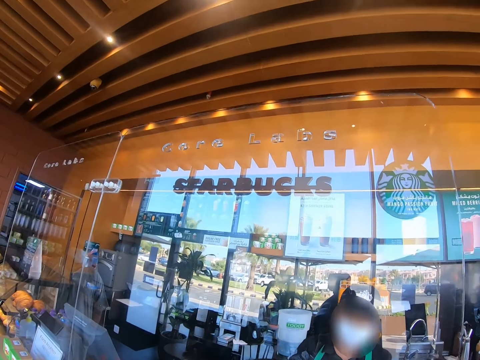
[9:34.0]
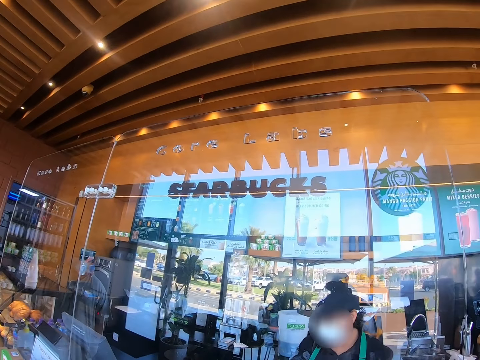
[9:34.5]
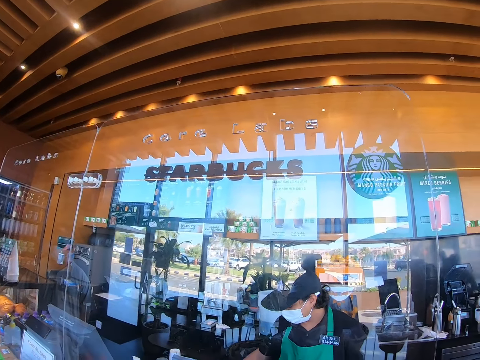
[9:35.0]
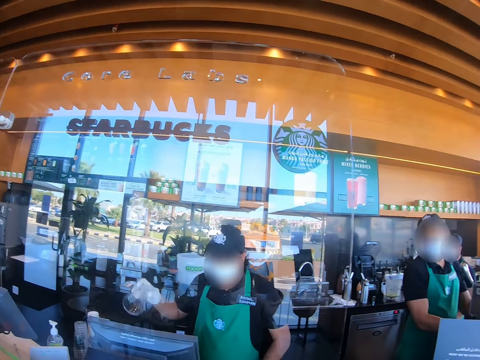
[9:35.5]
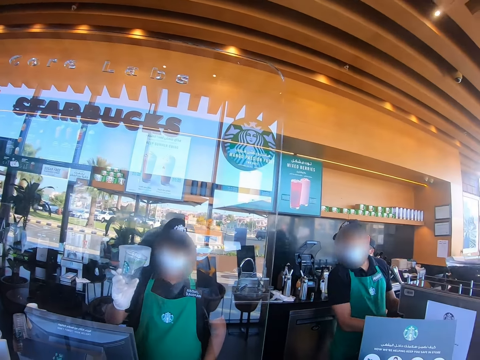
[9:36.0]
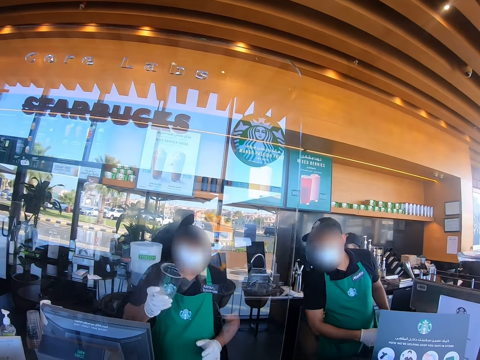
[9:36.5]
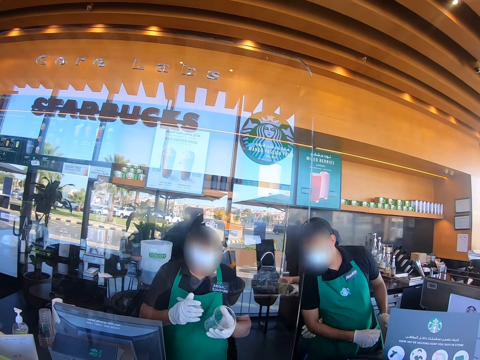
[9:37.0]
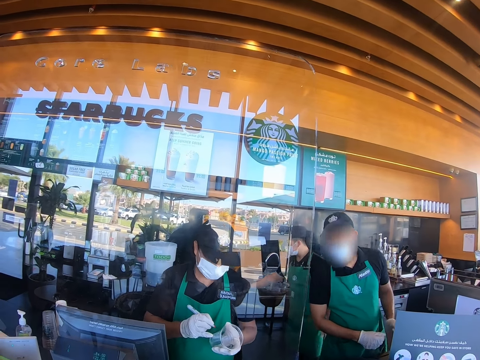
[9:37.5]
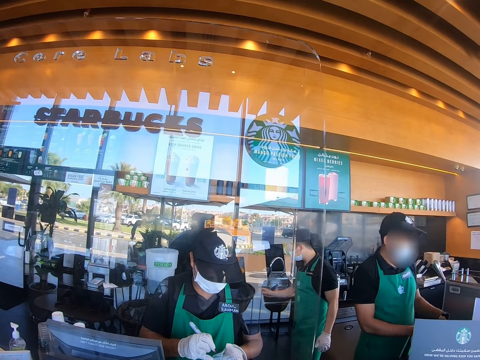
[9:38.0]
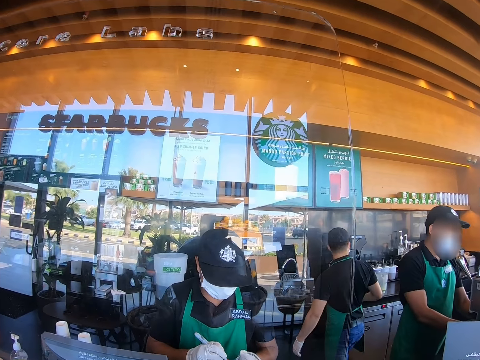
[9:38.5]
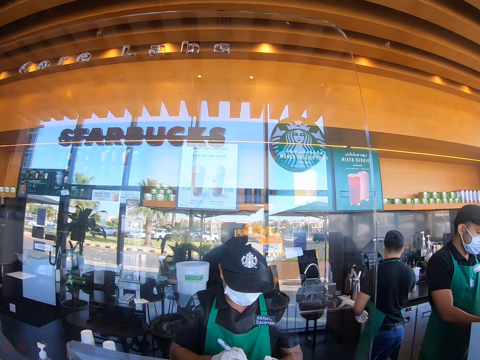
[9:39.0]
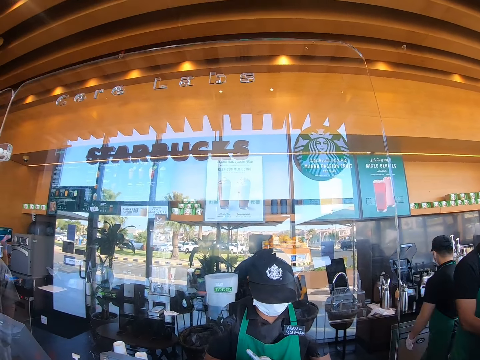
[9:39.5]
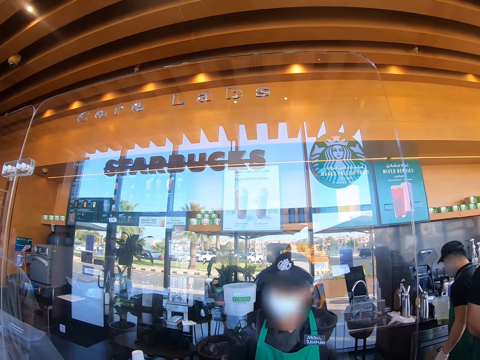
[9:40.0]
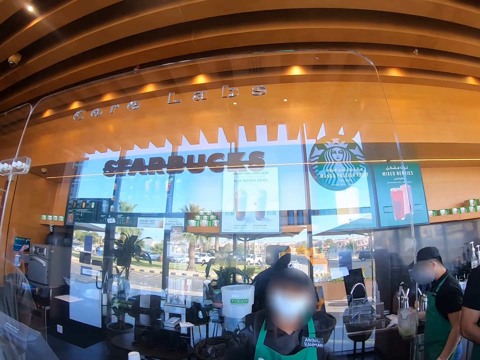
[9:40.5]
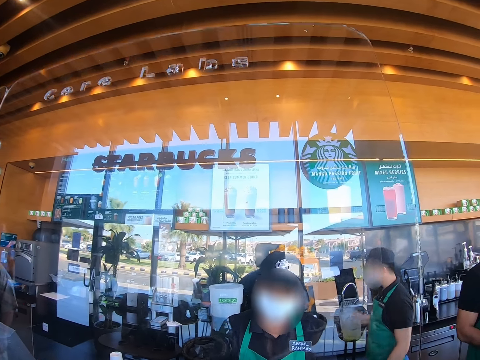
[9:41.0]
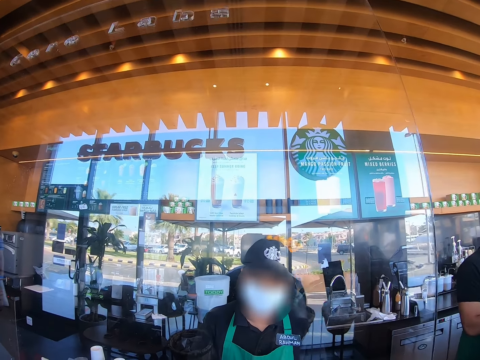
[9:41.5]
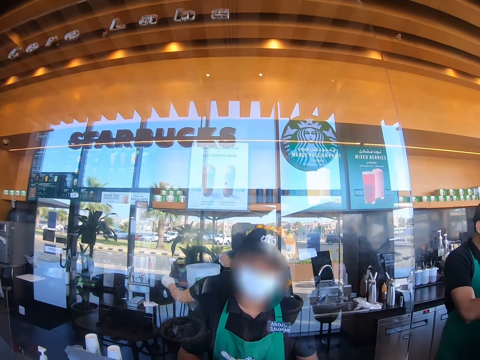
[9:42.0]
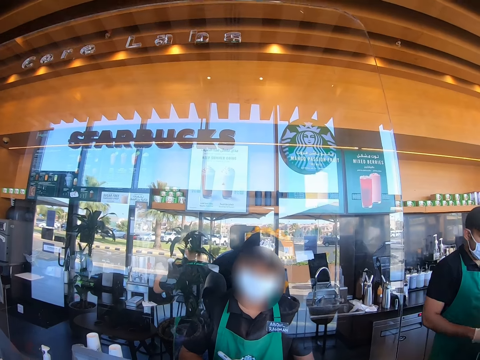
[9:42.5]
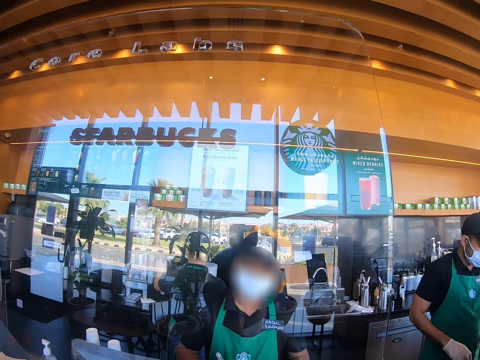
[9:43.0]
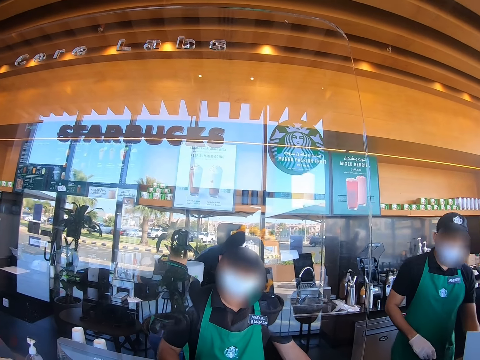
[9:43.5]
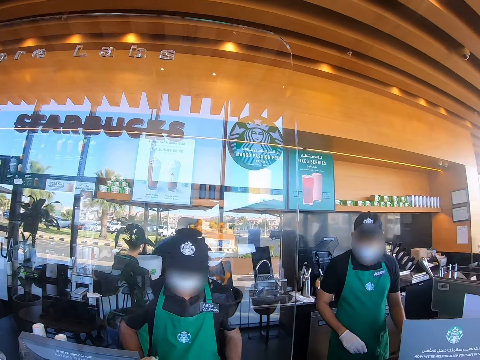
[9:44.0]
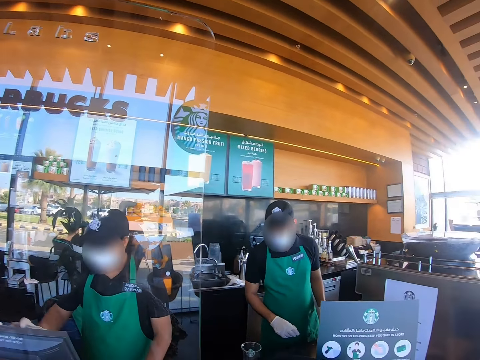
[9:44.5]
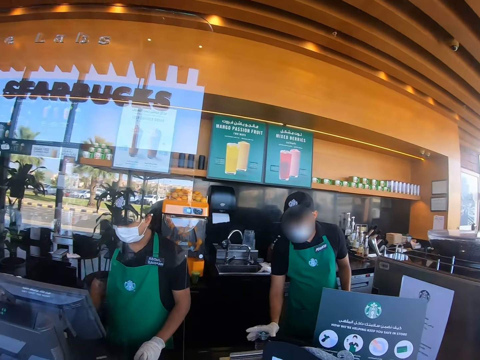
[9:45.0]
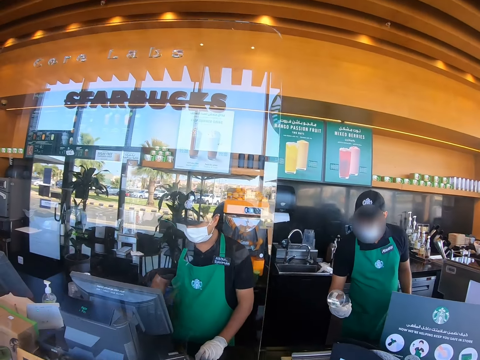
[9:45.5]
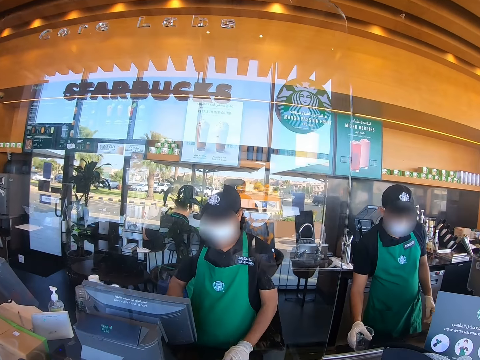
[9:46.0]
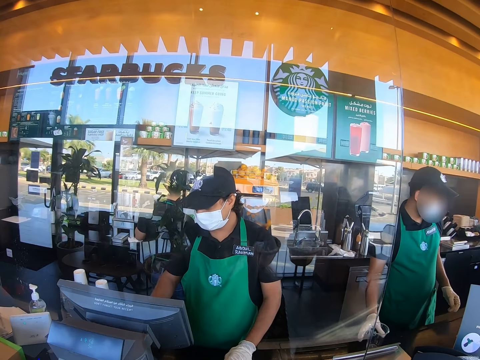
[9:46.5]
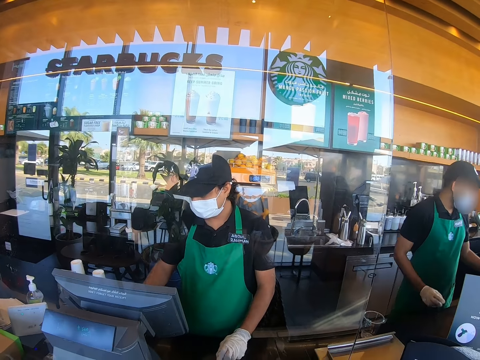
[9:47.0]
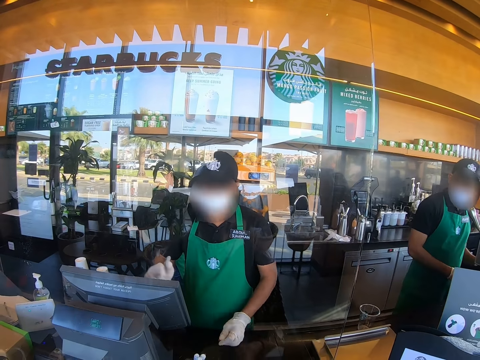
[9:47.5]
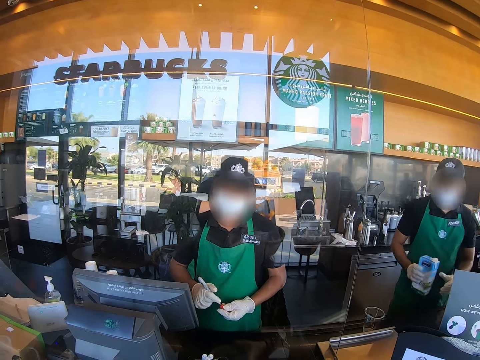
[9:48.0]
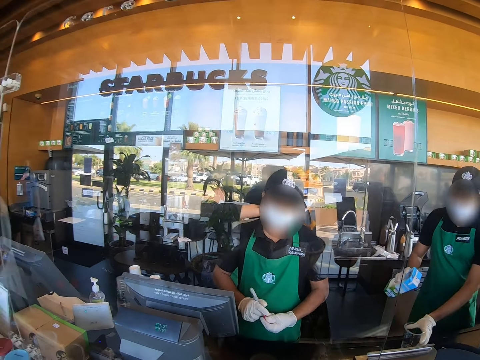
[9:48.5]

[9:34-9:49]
A cashier lifts a plastic cup or disposable juice glass. The cashier holds the plastic cup and writes on the plastic cup. The cashier talks with the camera wearer.

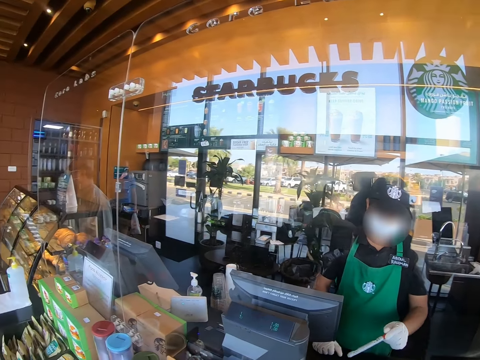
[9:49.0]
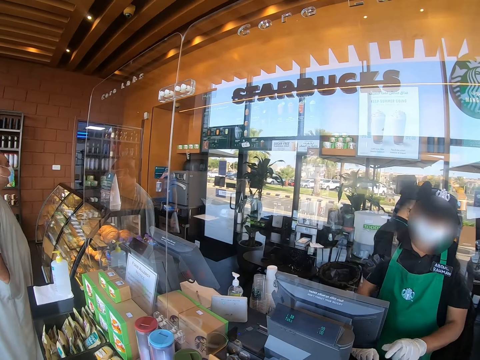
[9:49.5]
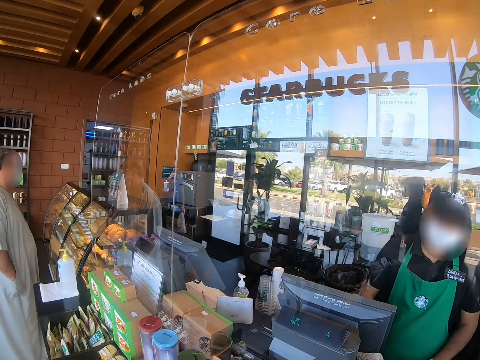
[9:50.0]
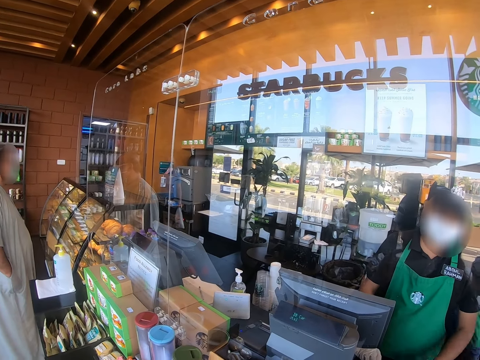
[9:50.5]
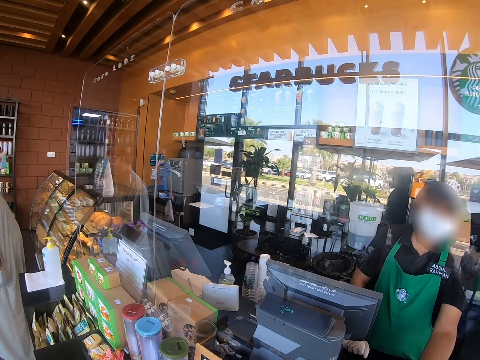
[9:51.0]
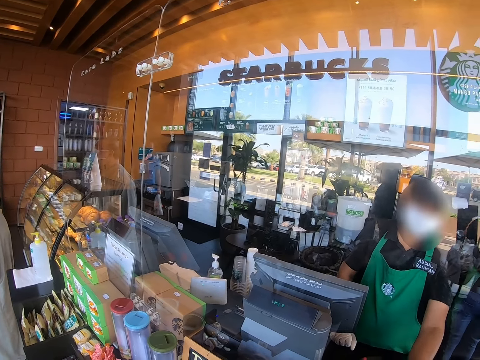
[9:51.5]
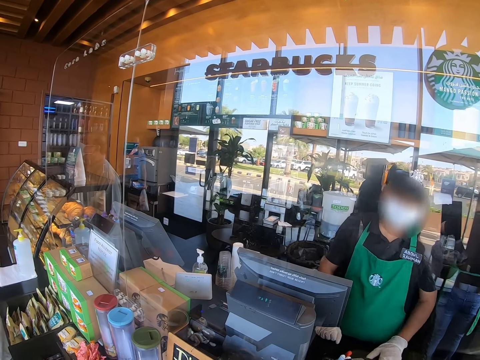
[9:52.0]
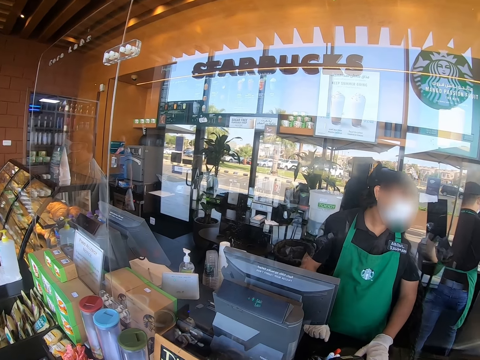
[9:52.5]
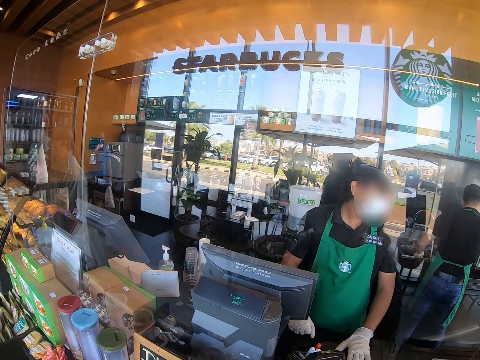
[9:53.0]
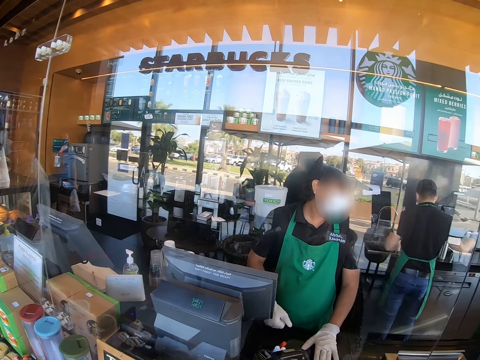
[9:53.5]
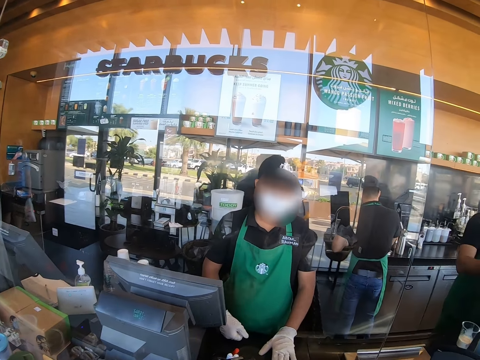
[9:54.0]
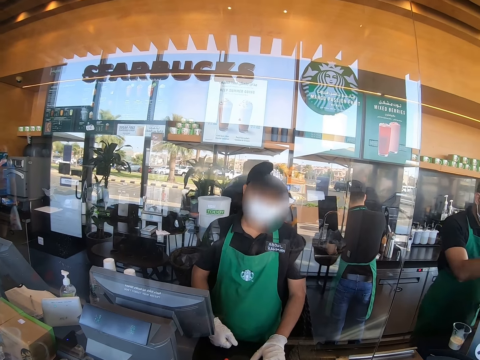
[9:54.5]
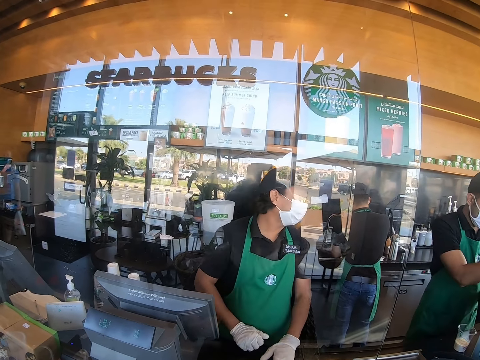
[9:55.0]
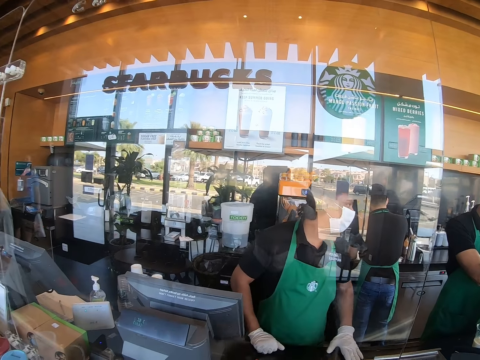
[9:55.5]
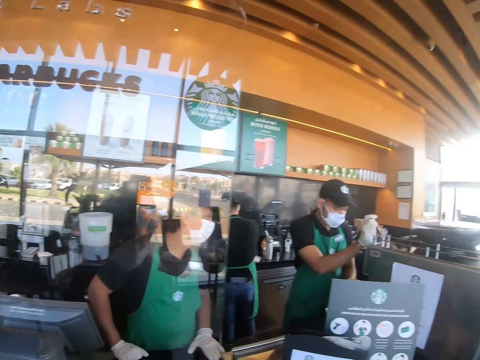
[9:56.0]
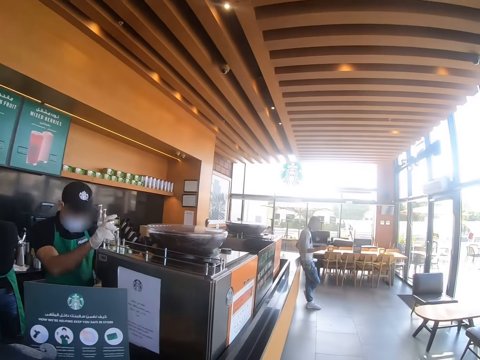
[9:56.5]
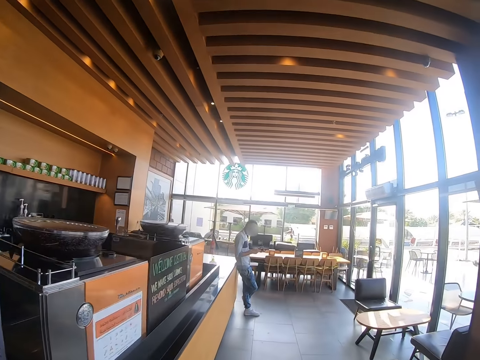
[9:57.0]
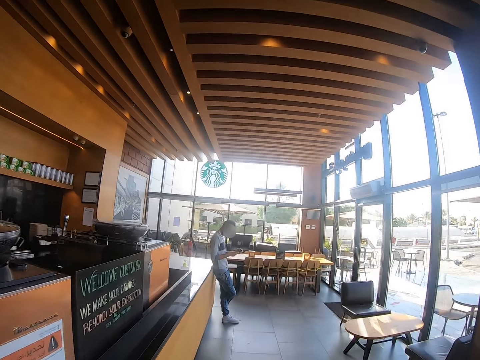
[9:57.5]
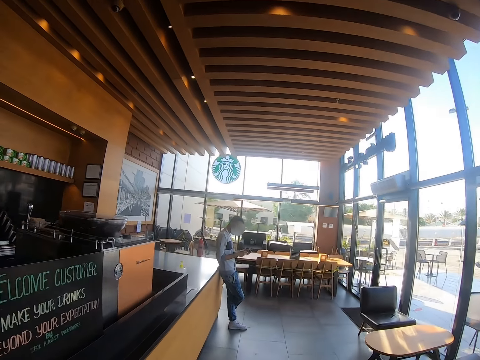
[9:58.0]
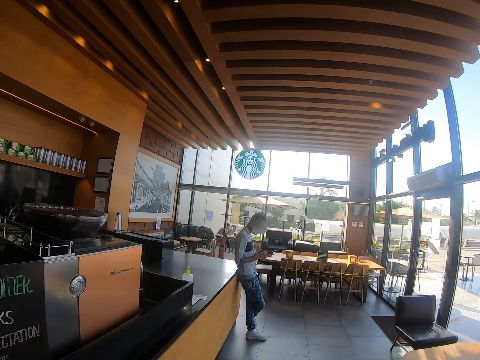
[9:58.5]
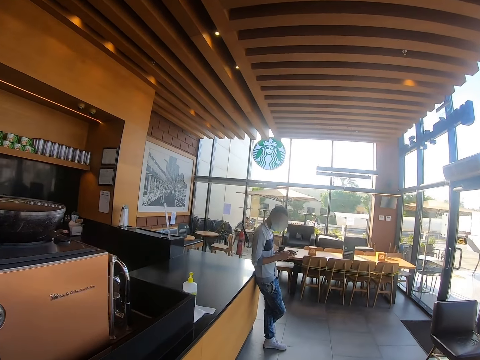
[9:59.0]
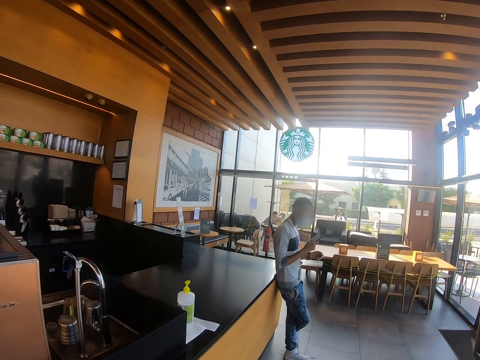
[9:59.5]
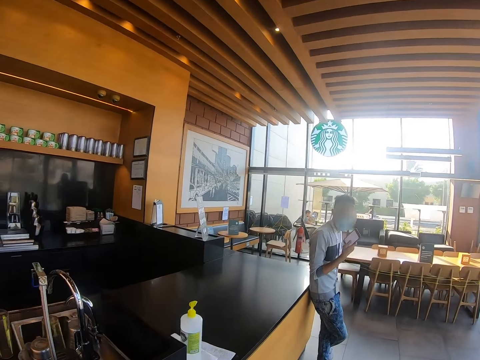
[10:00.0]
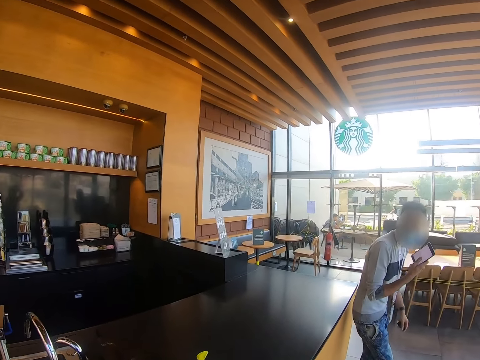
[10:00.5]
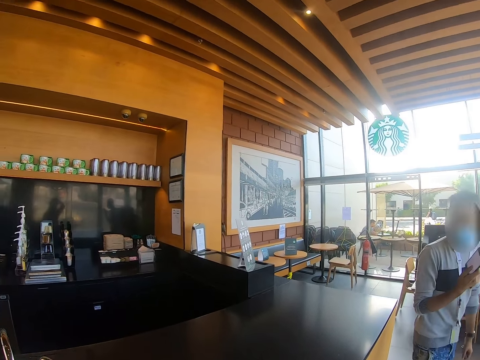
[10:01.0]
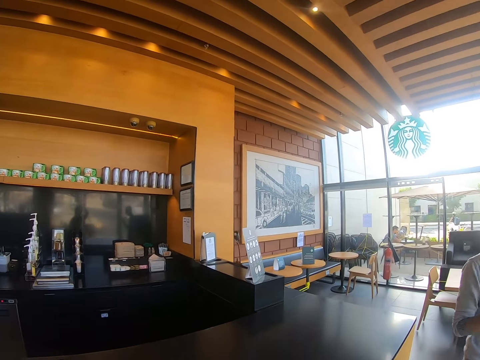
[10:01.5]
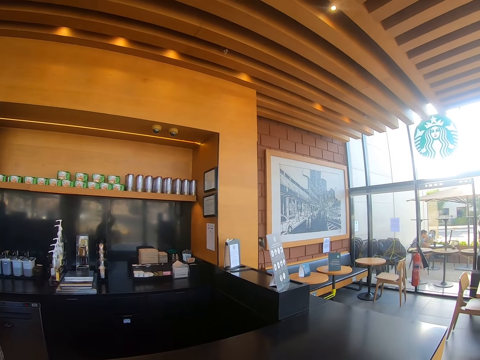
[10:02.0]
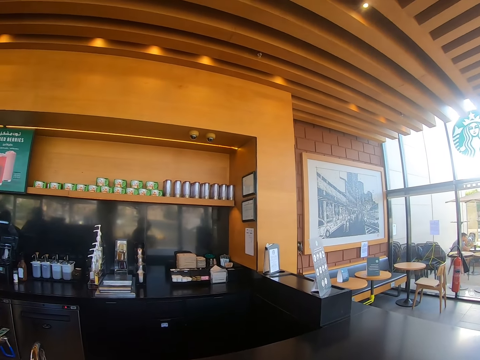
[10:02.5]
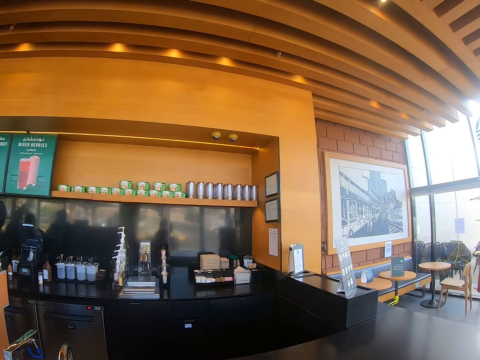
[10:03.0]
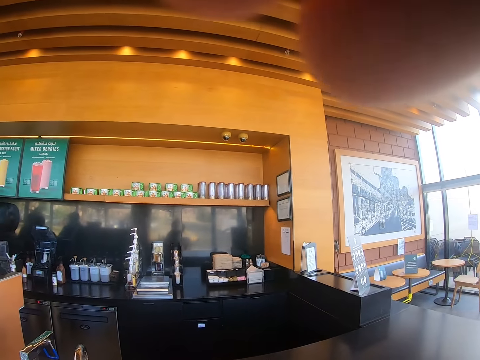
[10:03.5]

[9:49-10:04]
A woman interacts with a man. The camera wearer walks towards the man. They use the phone.
